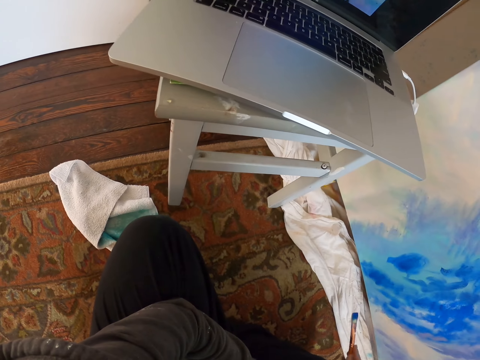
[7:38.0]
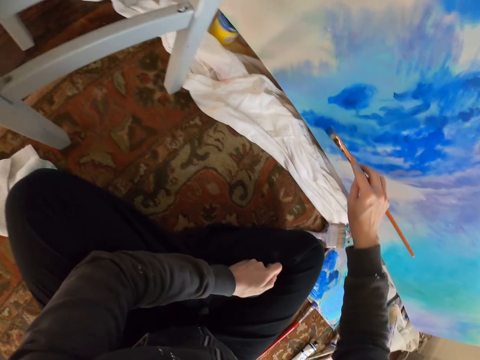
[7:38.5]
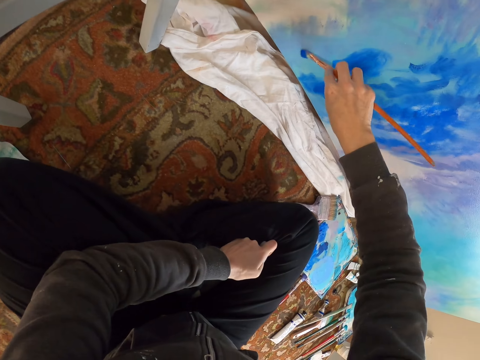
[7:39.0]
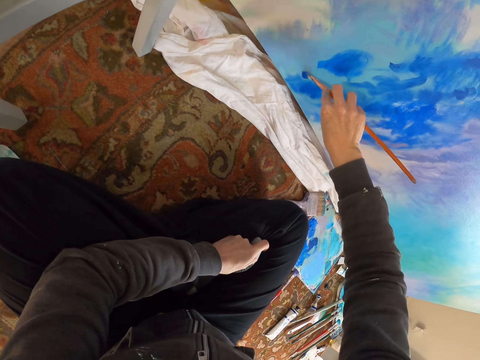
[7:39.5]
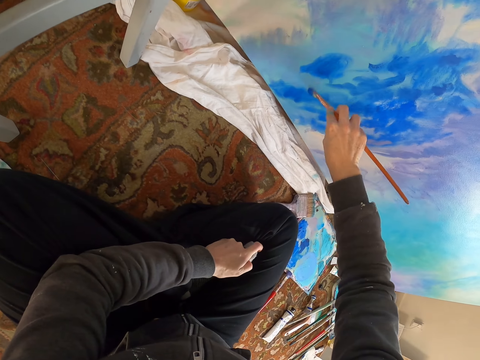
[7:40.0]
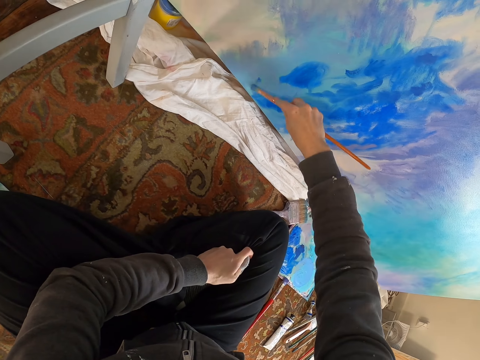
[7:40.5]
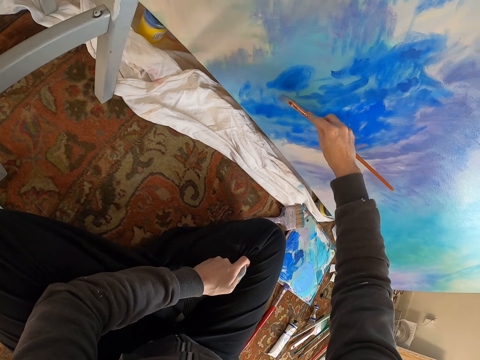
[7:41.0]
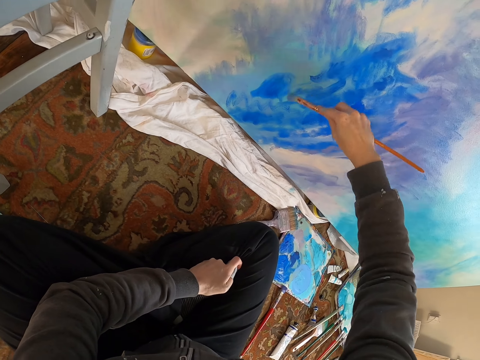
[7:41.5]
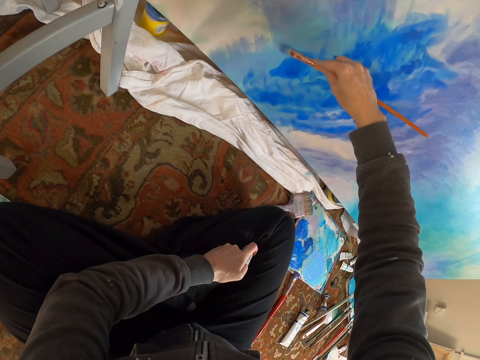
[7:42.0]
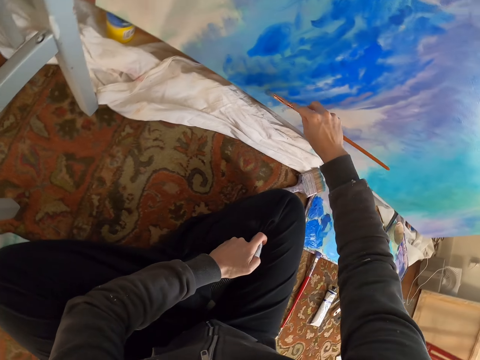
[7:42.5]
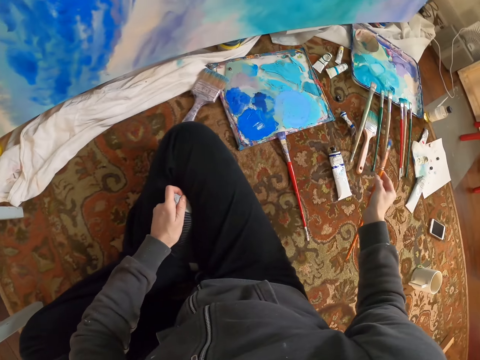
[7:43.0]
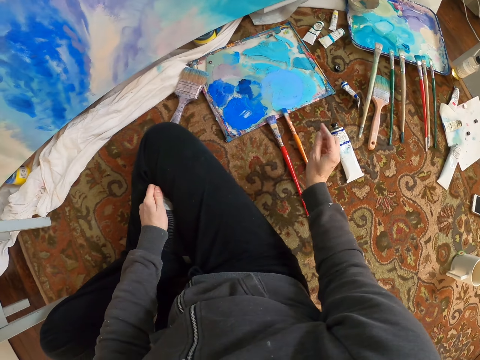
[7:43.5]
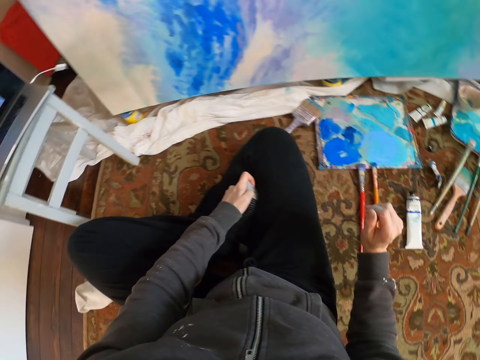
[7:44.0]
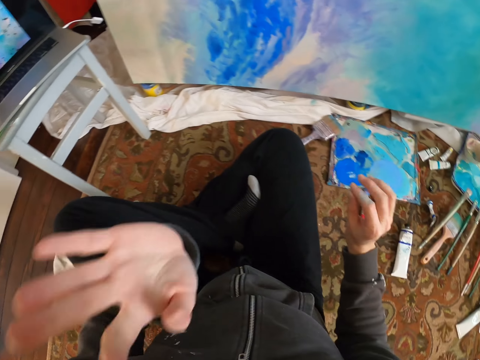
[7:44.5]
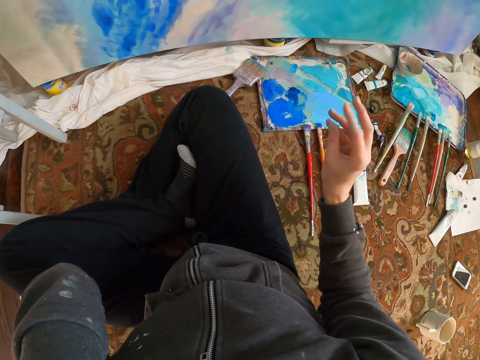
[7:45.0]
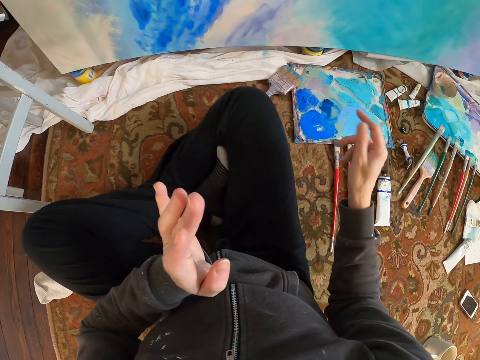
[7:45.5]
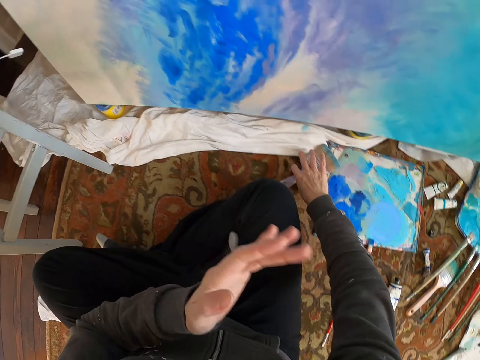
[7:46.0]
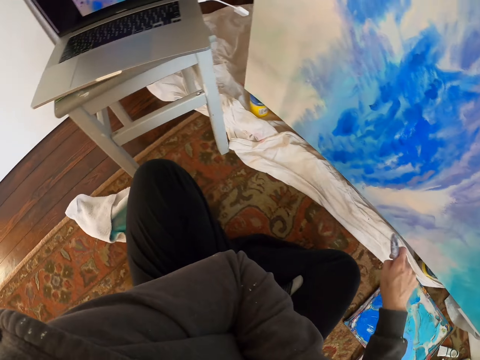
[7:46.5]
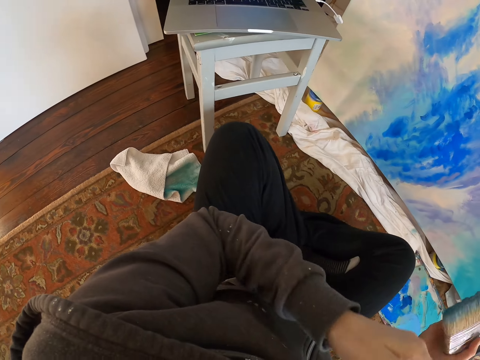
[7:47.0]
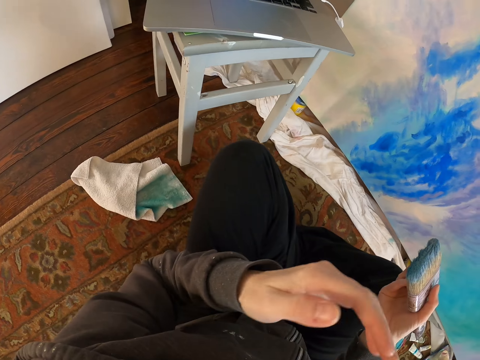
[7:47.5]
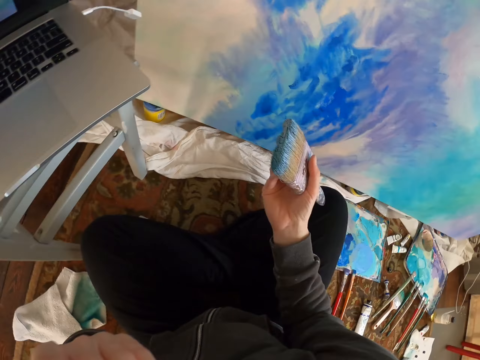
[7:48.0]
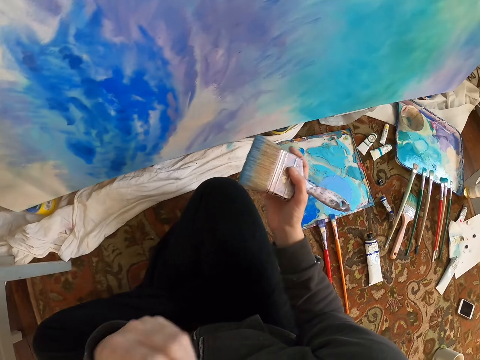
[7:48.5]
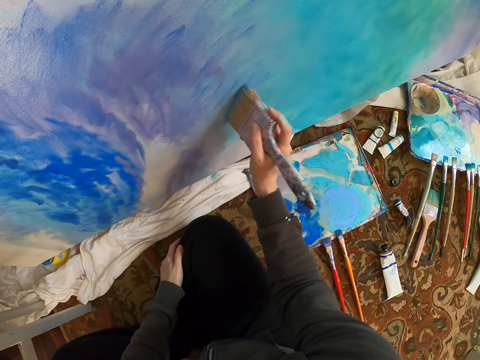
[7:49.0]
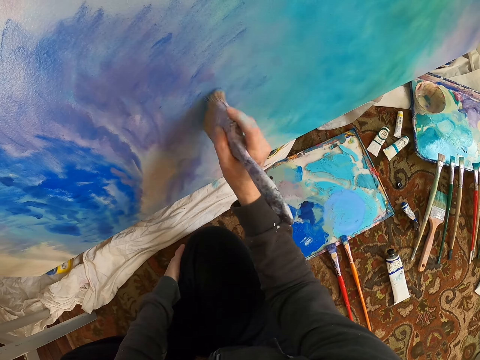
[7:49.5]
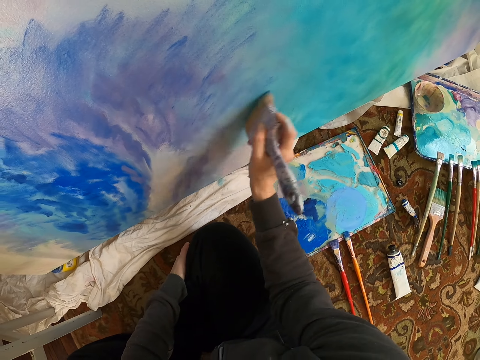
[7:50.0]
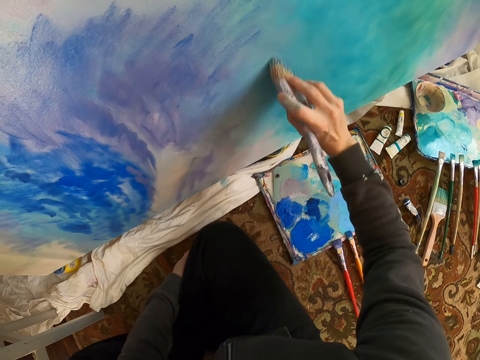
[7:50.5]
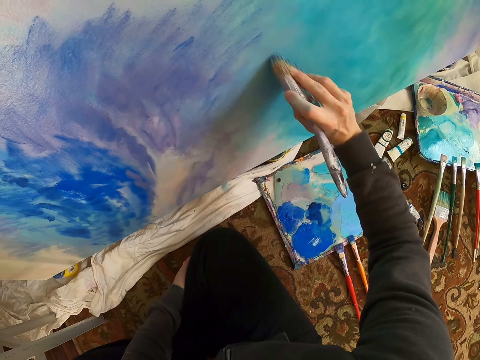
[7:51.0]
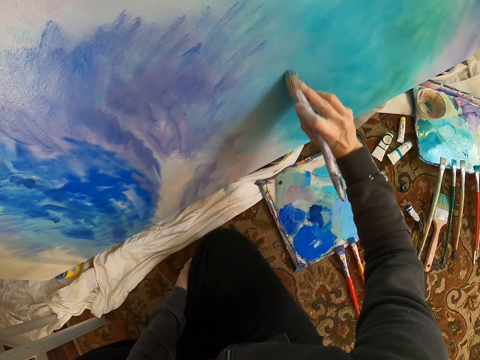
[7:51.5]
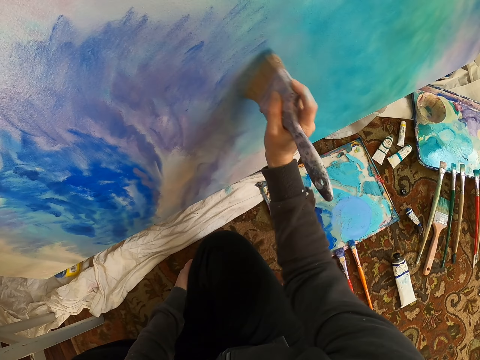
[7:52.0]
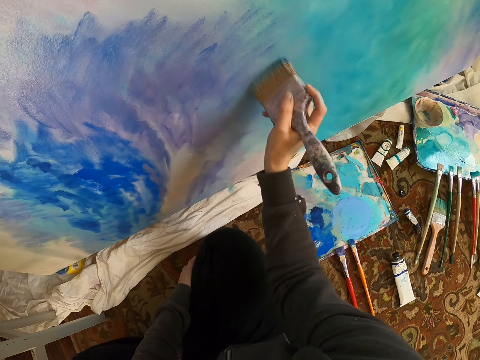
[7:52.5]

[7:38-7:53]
The camera wearer looks around. They paint the wall. They look on the laptop painting. They paint on the paper board. They place the paintbrush down. They adjust the camera. They pick up another paintbrush. They adjust the camera. They paint the wall.

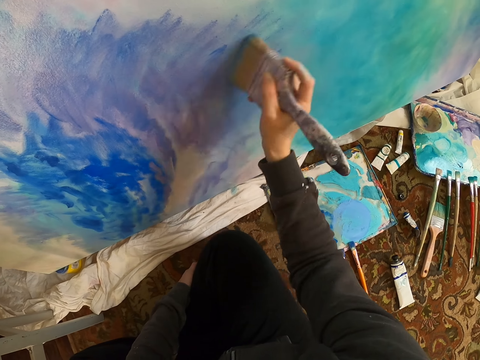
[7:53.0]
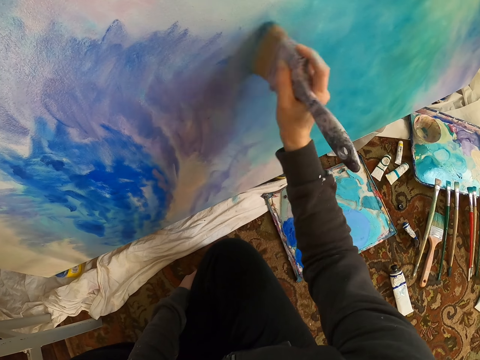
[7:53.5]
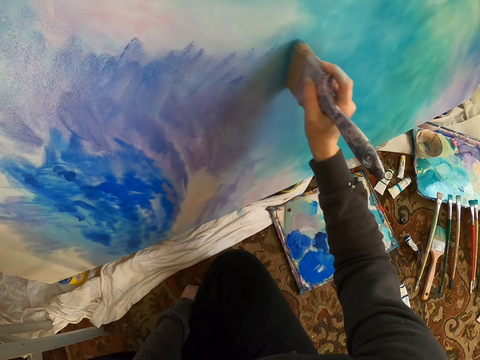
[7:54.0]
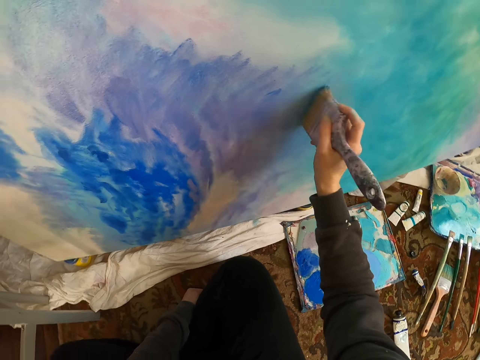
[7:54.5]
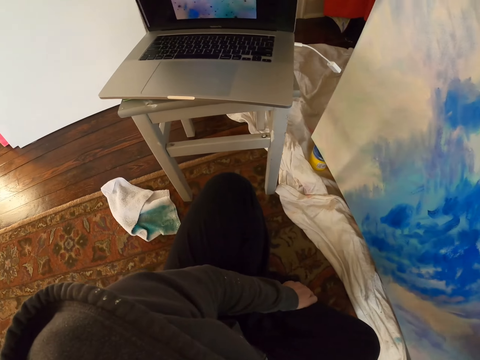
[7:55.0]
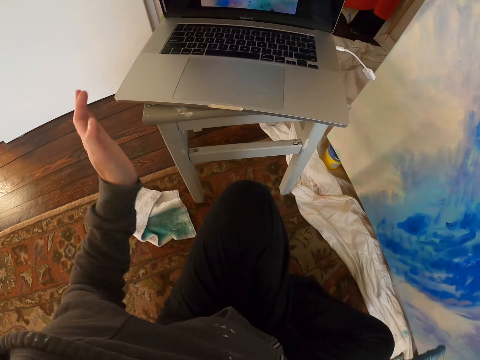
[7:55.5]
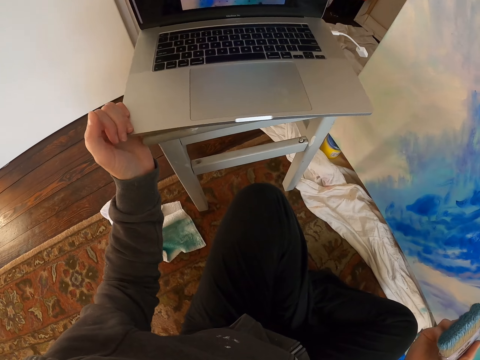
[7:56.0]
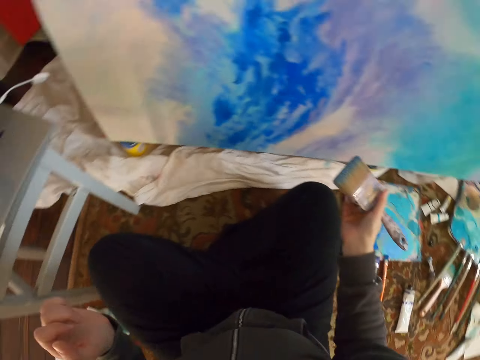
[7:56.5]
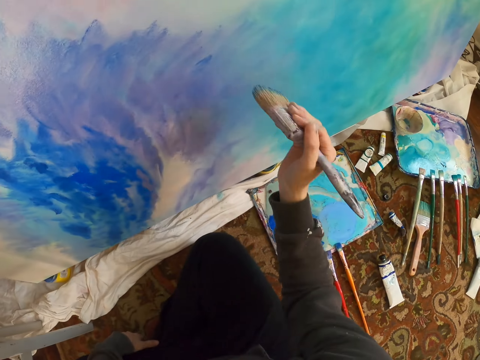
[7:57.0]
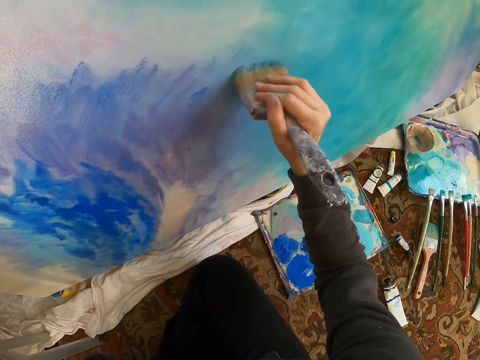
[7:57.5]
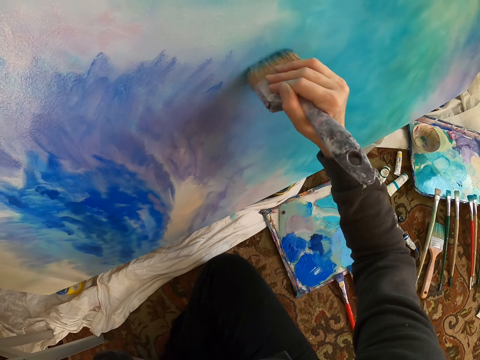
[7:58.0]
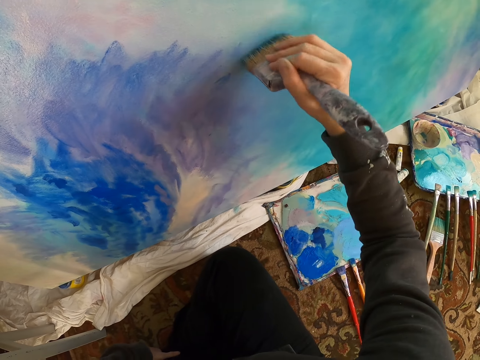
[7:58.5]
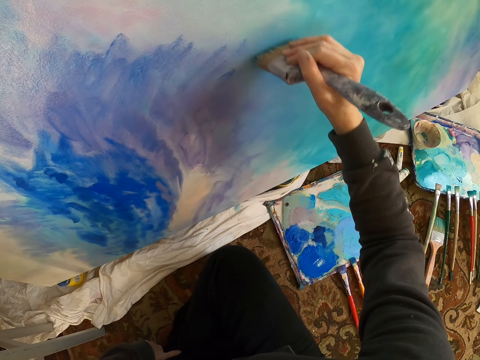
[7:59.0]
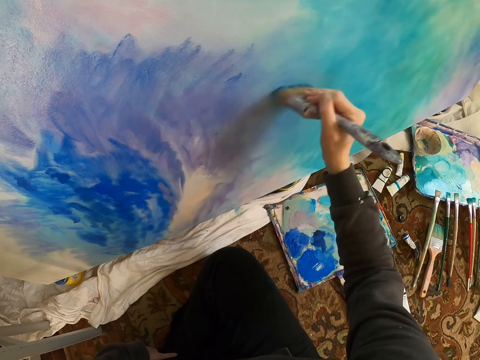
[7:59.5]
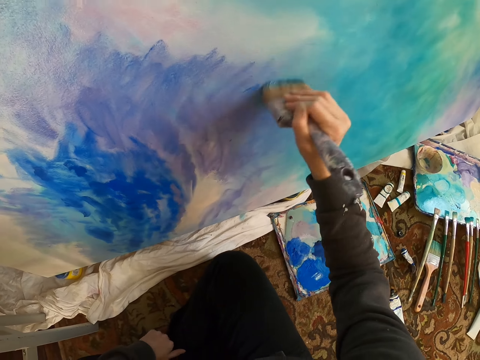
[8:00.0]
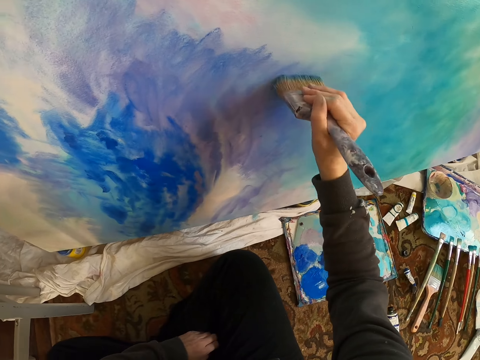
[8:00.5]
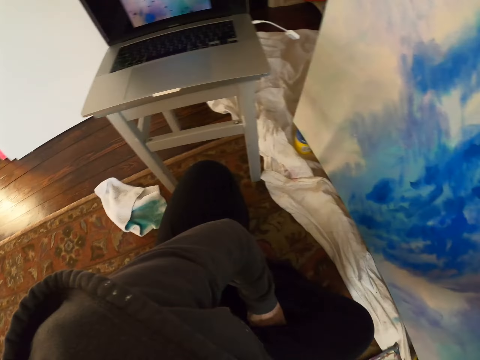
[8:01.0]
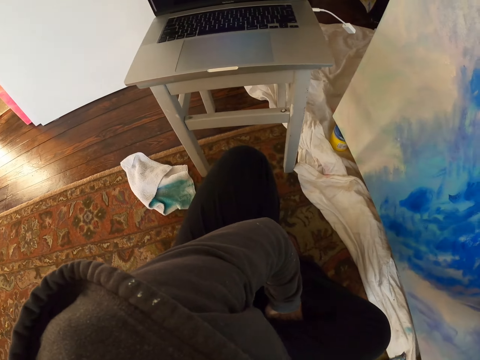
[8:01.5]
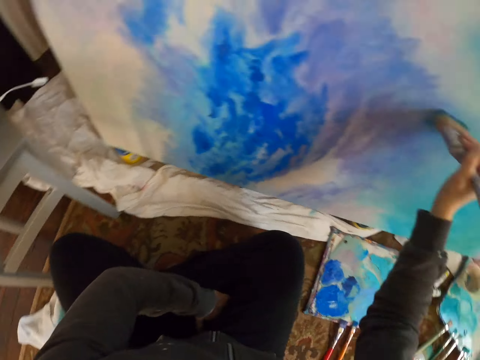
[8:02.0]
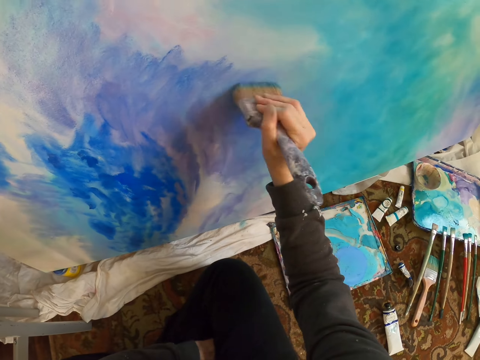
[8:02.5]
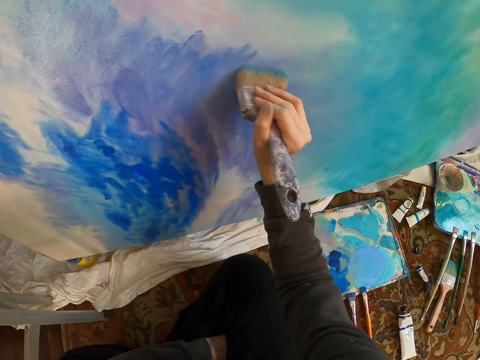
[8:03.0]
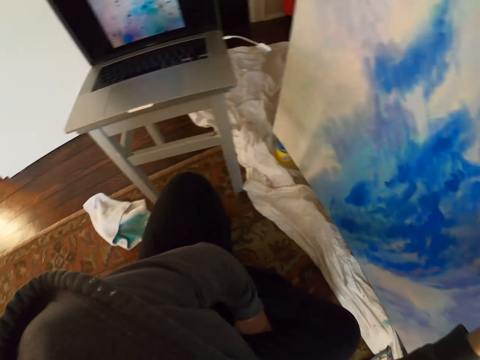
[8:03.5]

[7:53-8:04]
The camera wearer looks around. They touch the laptop. They paint the wall. They look around. They paint the wall.
